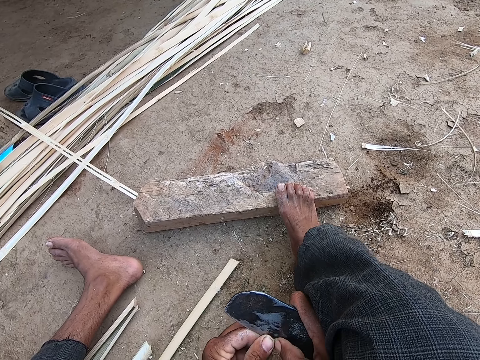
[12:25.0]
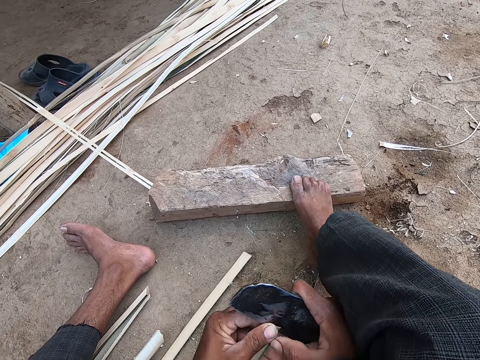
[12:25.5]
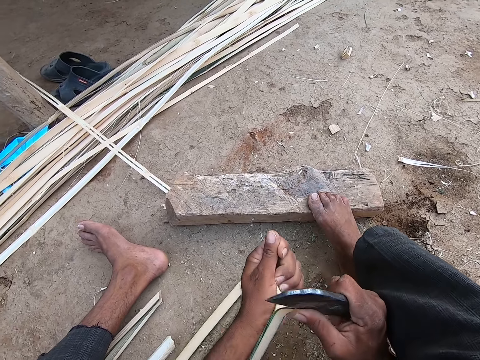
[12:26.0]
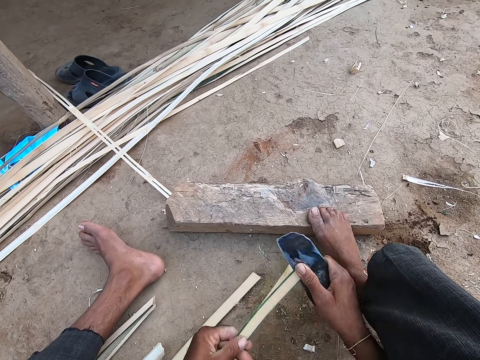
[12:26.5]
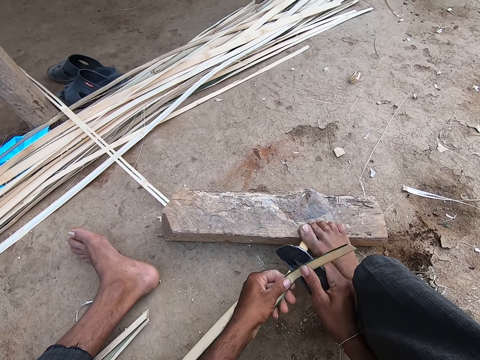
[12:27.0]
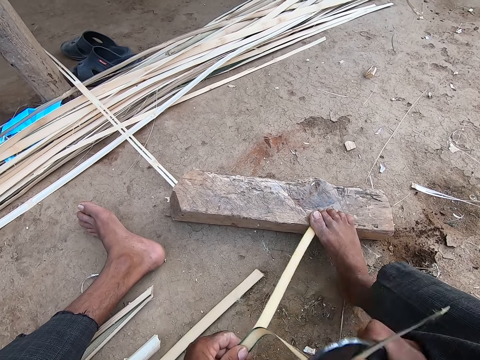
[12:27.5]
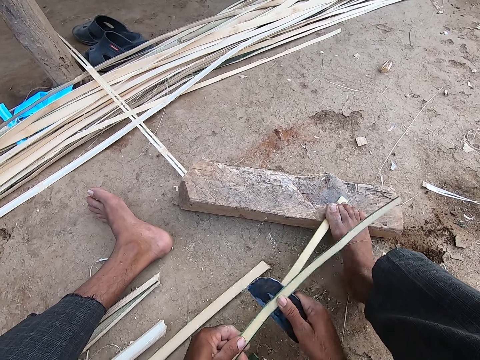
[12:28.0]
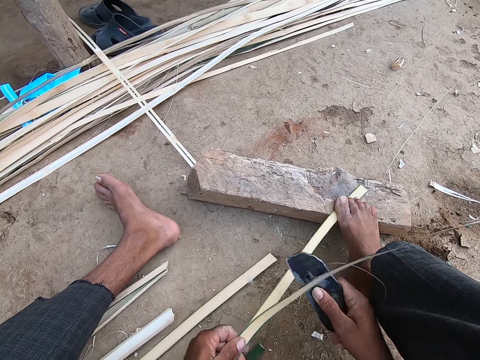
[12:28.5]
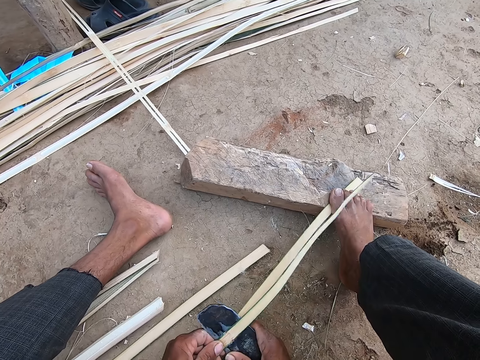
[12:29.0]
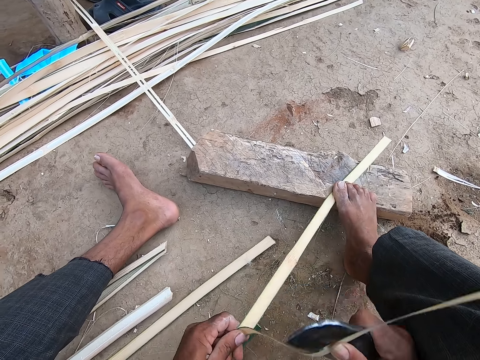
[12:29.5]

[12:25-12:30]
The camera wearer divides a bamboo stick with a chisel.

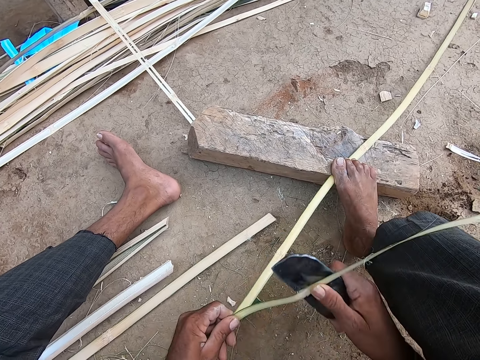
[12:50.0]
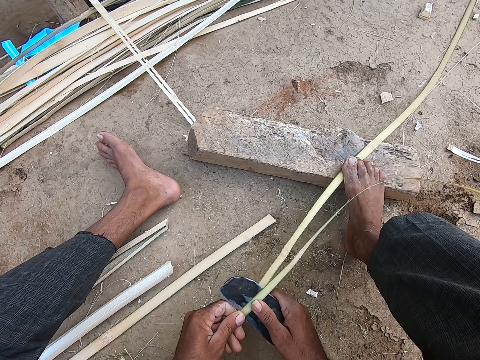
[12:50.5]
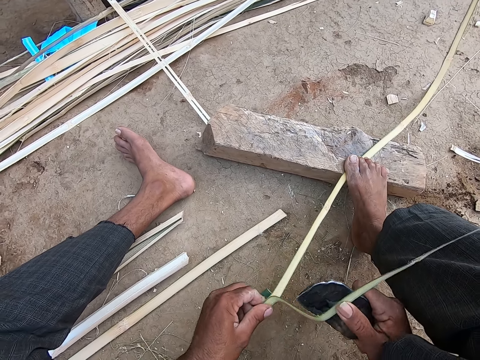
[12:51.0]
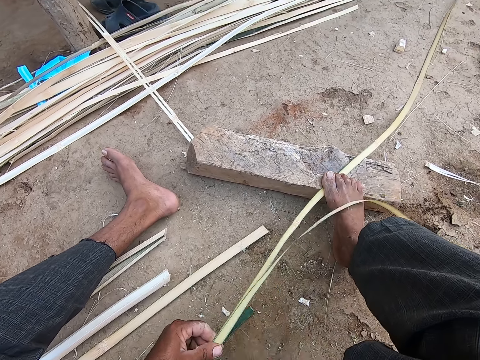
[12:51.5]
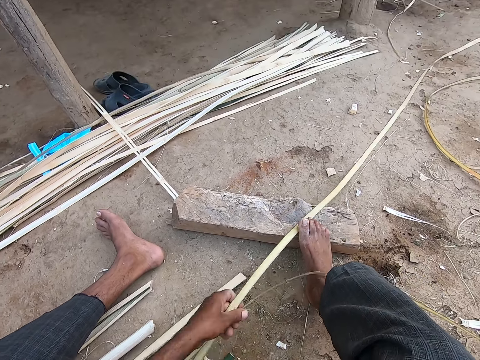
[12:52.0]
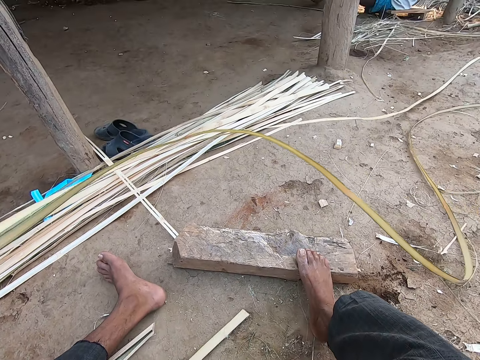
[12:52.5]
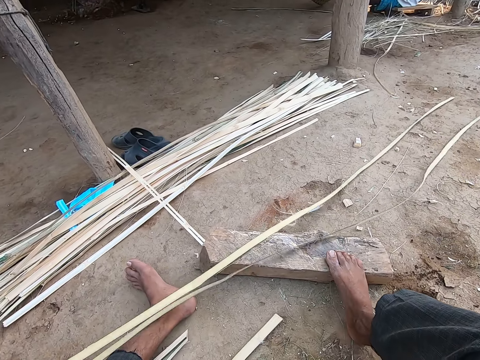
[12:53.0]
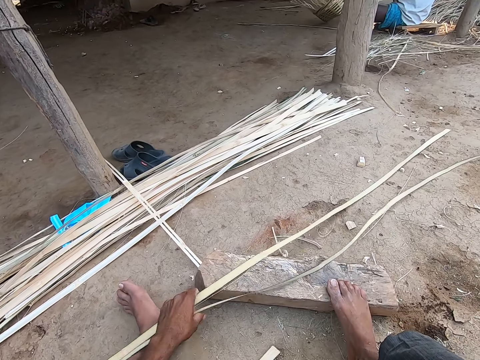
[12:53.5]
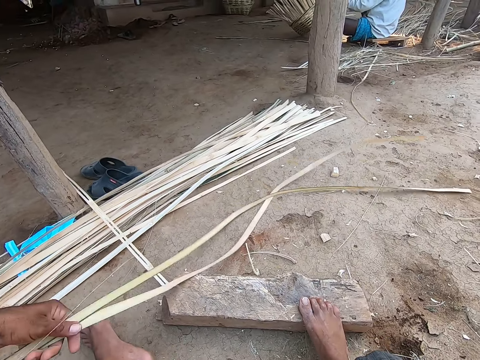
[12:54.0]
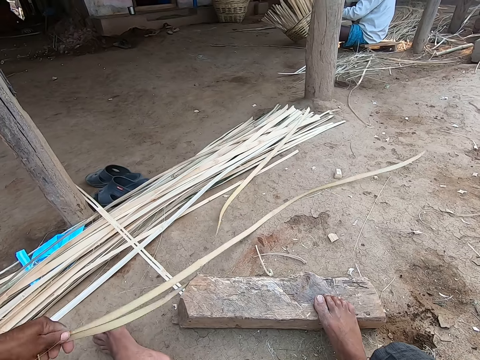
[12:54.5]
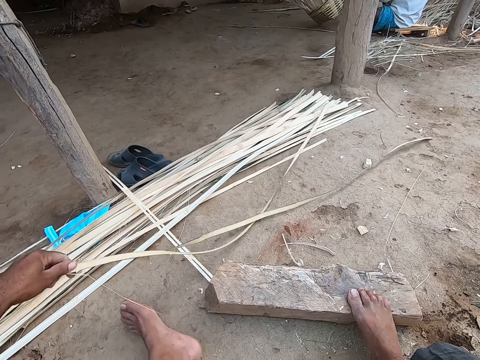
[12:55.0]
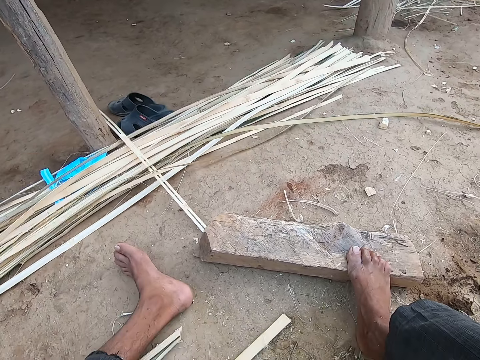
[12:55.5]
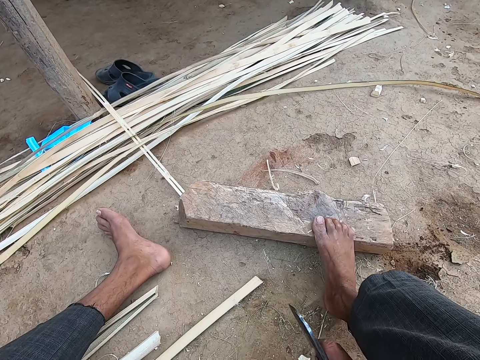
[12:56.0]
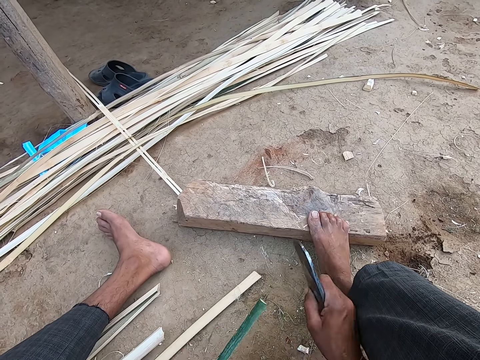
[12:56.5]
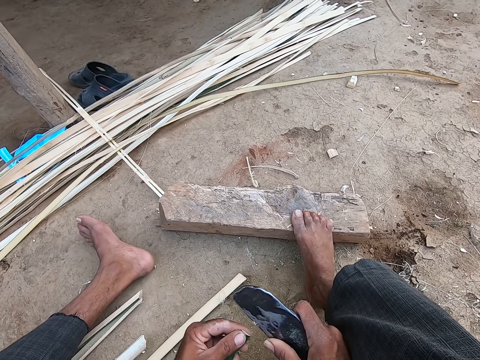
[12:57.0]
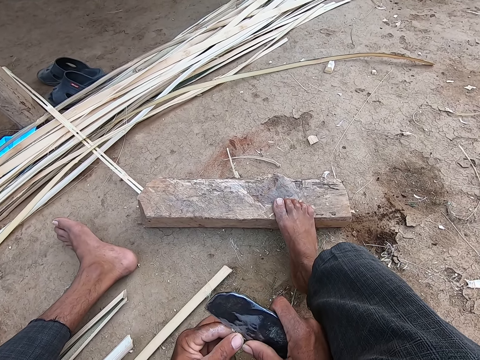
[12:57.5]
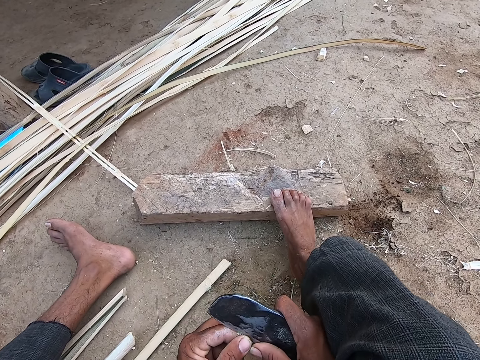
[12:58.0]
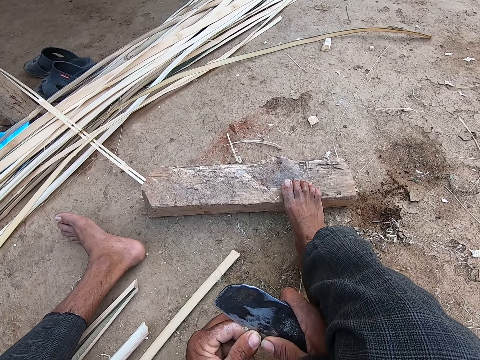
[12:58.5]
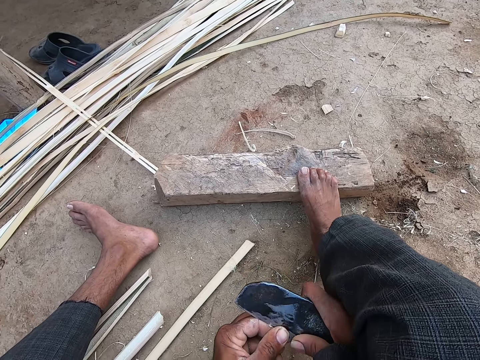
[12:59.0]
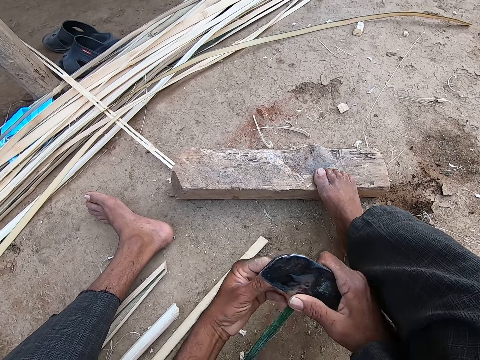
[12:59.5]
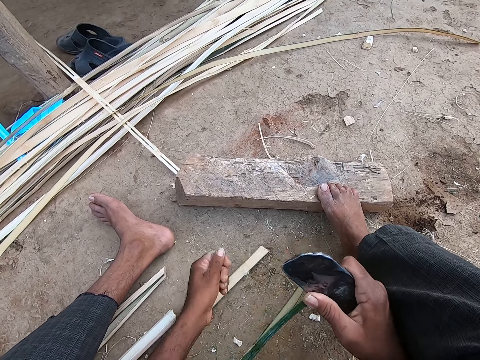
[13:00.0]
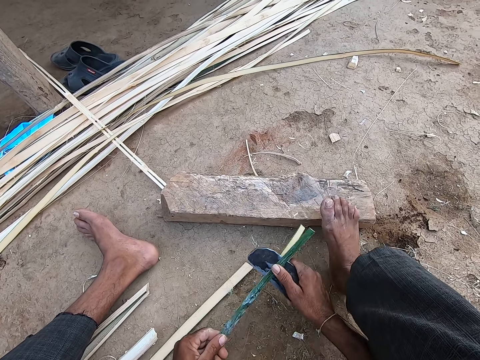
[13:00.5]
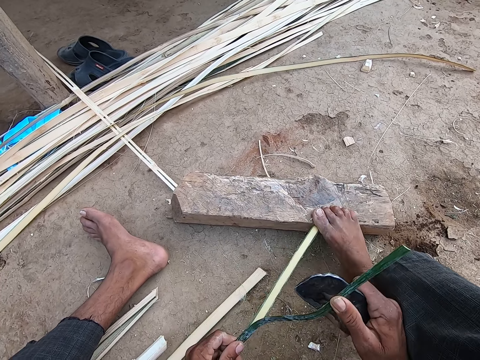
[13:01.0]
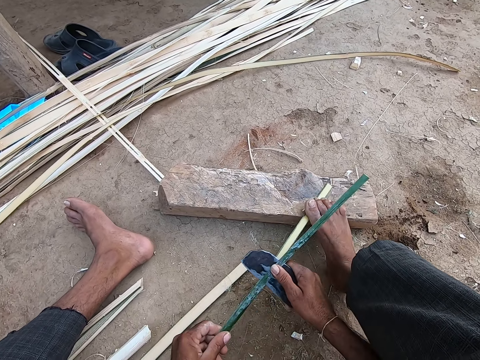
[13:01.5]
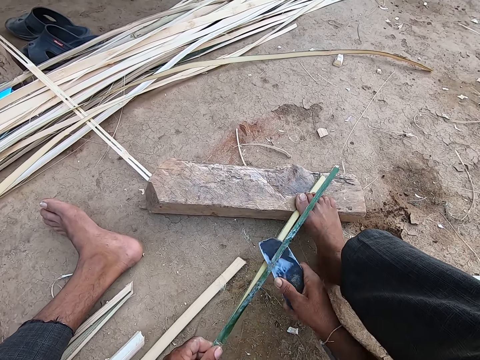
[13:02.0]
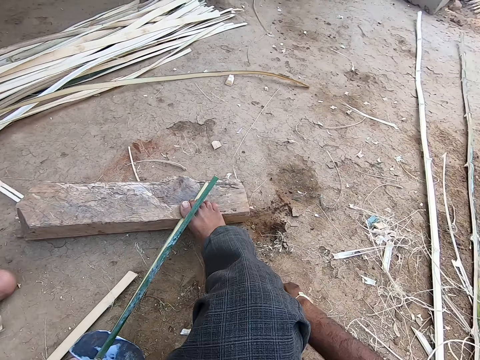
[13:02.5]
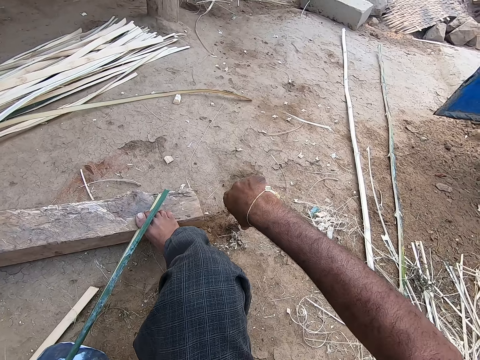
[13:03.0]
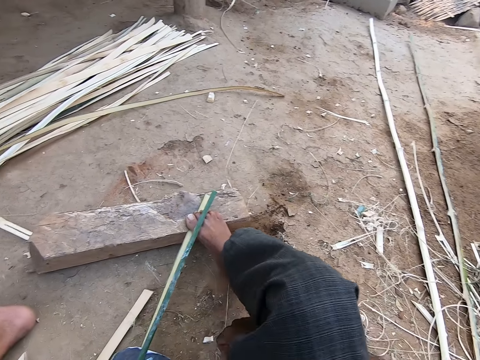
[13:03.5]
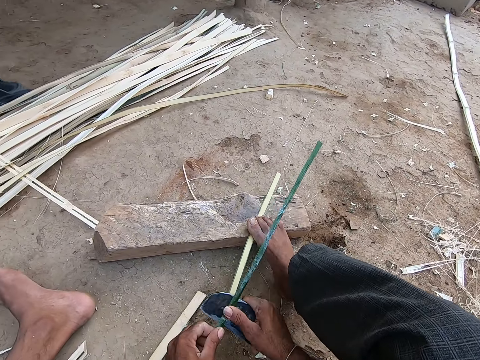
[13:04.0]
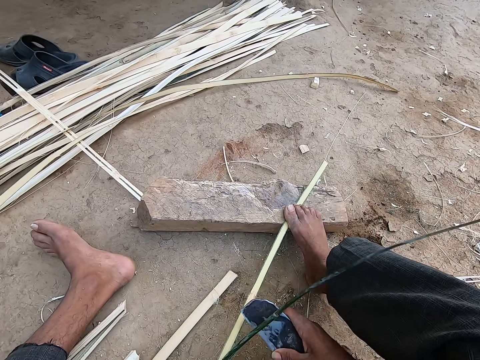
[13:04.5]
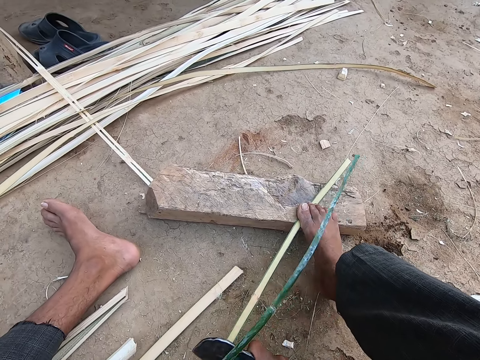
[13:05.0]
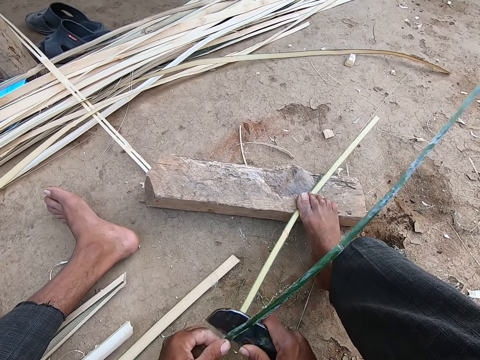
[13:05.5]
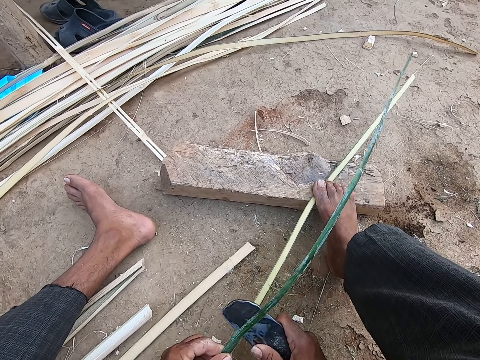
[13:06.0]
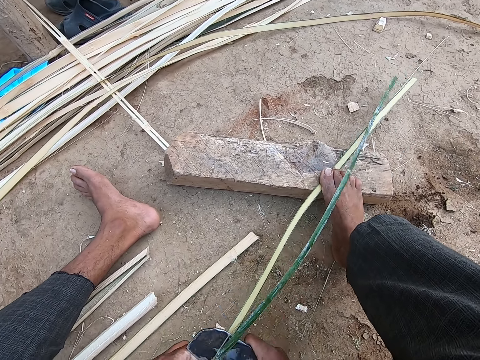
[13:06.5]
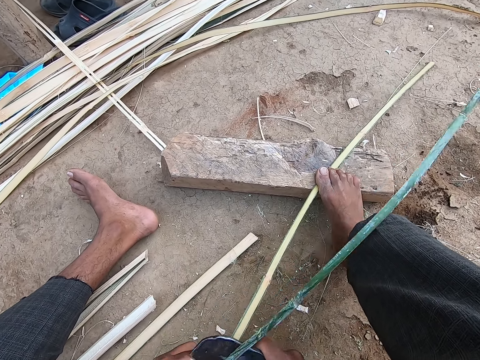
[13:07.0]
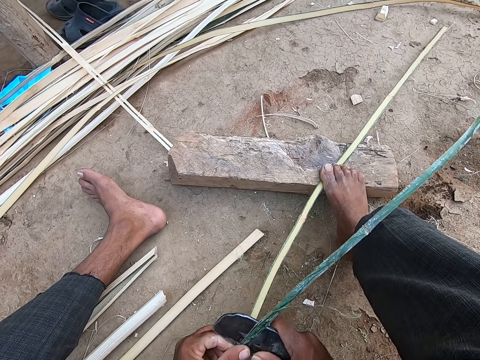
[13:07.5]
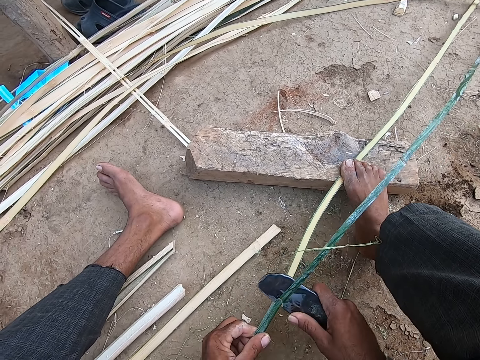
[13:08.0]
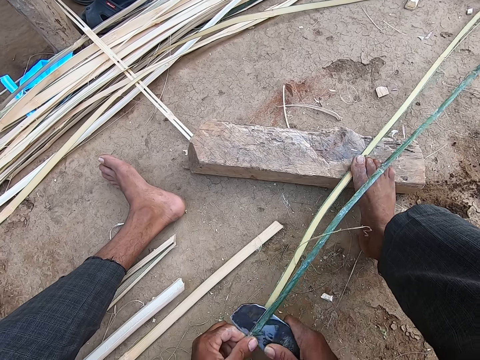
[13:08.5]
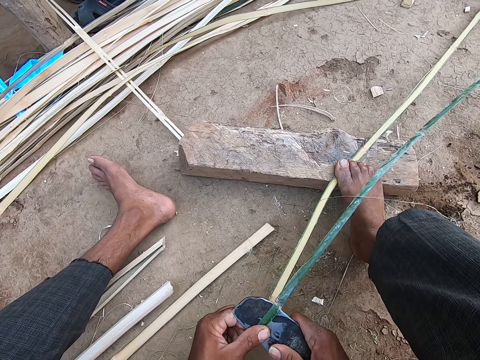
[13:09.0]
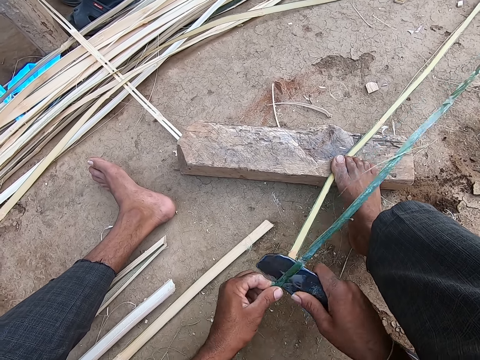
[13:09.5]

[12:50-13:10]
The camera wearer adjusts the bamboo sticks on the wood on the floor with his left hand. He pulls the bamboo sticks with the left hand. He picks the bamboo stick from the floor with his left hand. He drops the bamboo sticks on the bamboo sticks with his left hand. He shakes the bamboo sticks with his left hand. He drops the bamboo sticks on the bamboo sticks with his left hand. He scrapes the bamboo stick with a sickle or chisel in his right hand. He splits the bamboo stick with the sickle in his right hand. He steps on the bamboo stick with the right leg. He divides the bamboo stick with the chisel. He moves his right hand. He divides the bamboo stick with the chisel.

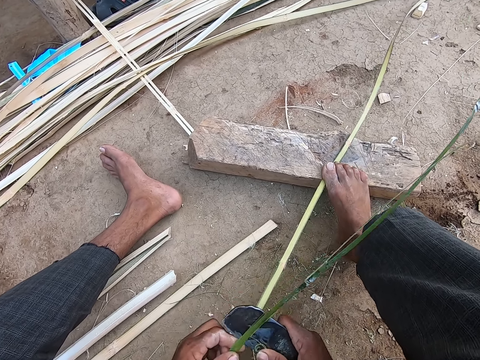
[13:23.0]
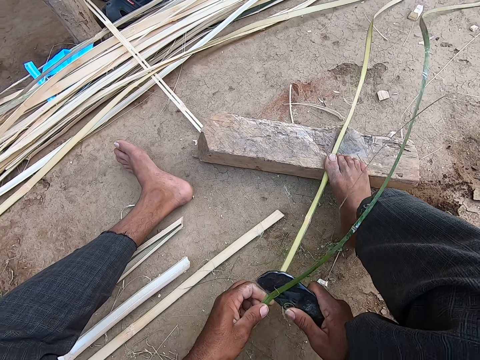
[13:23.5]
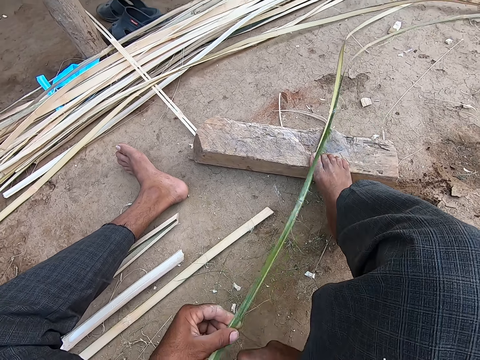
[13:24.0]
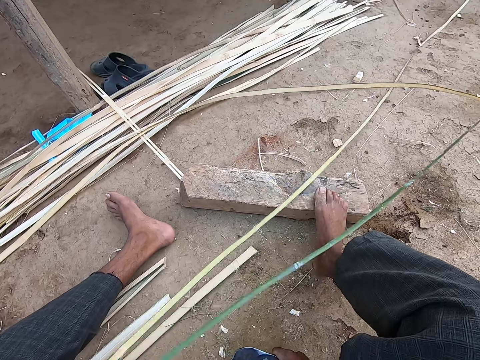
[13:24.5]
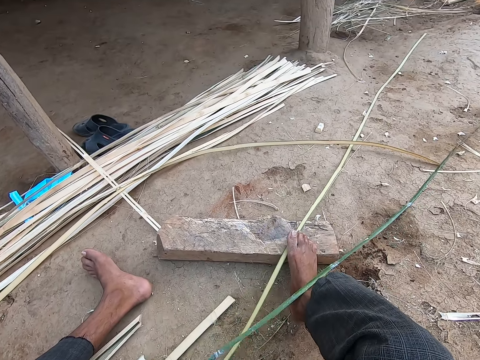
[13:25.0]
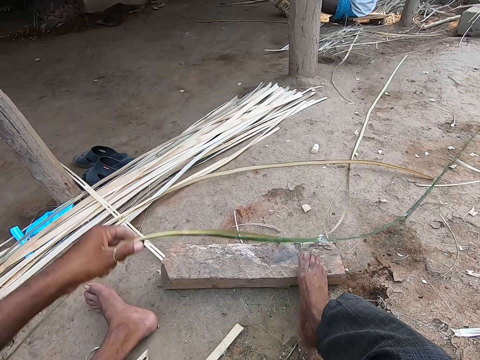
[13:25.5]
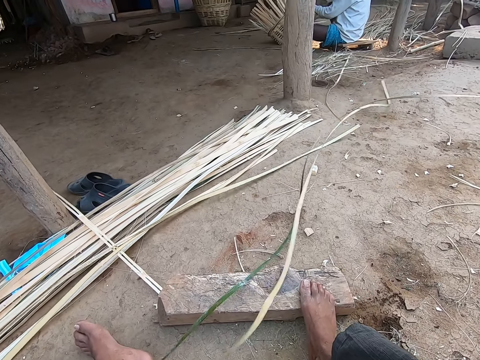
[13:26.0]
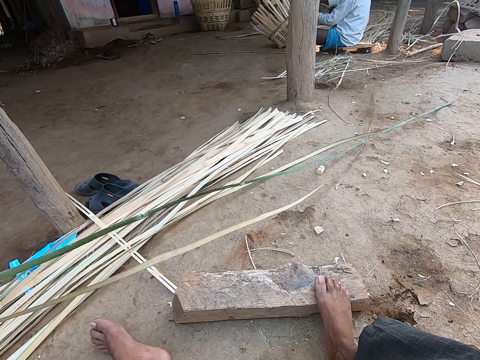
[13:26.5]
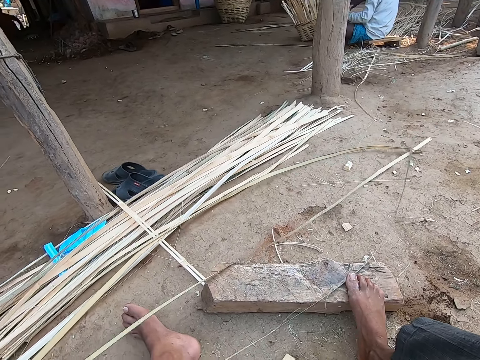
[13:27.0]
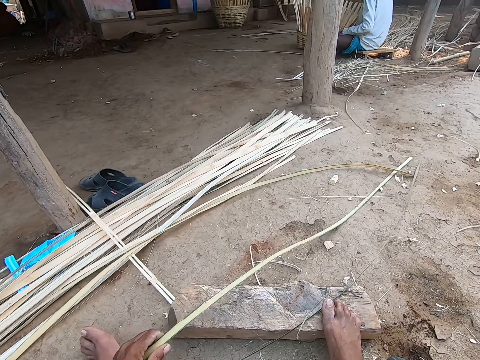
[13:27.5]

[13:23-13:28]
The camera wearer shakes the bamboo sticks with his left hand. He pulls the bamboo sticks with the left hand and places the bamboo sticks on the ground with the left hand. He picks the bamboo sticks on the wood with his left hand.
